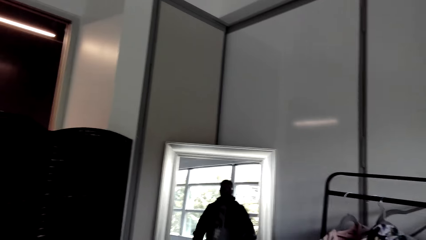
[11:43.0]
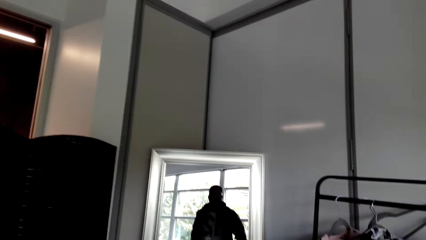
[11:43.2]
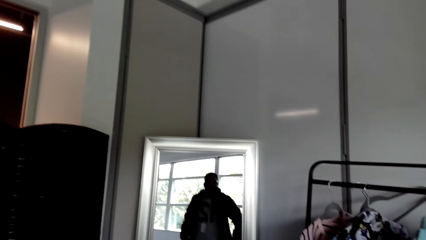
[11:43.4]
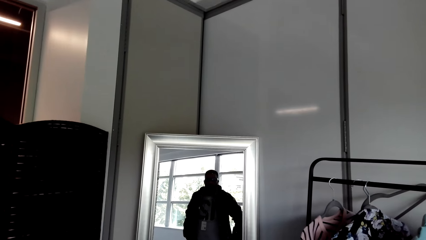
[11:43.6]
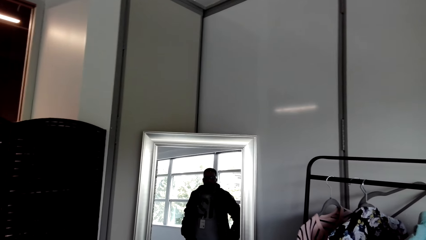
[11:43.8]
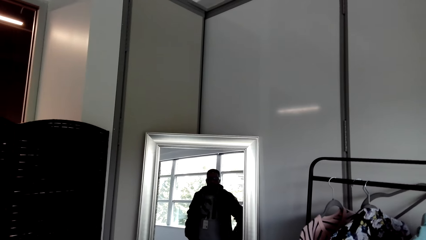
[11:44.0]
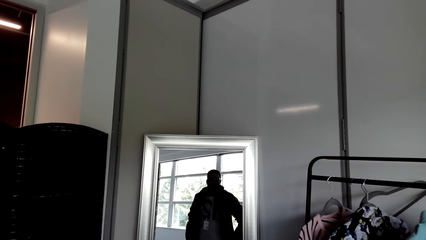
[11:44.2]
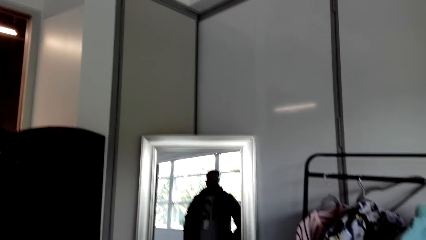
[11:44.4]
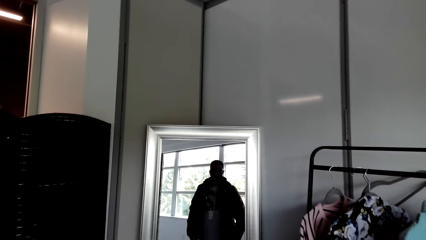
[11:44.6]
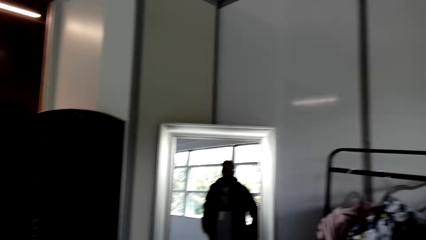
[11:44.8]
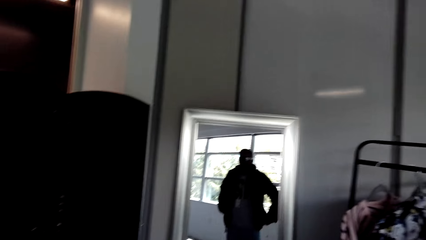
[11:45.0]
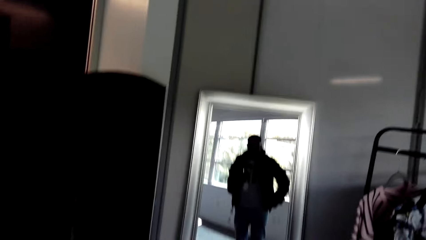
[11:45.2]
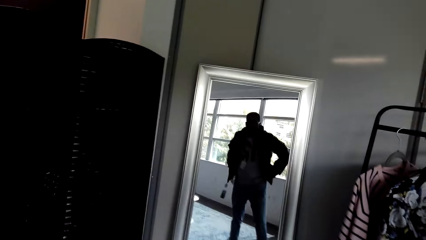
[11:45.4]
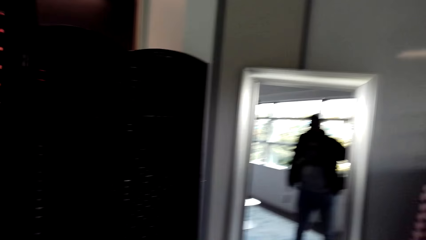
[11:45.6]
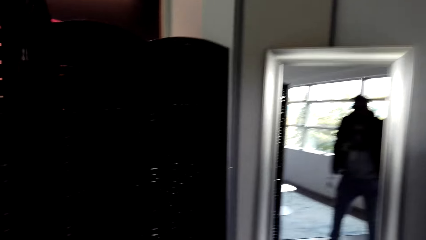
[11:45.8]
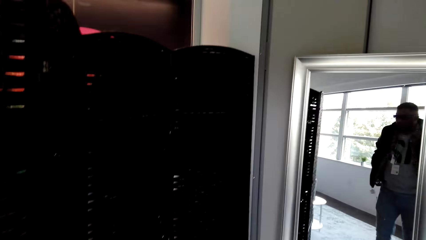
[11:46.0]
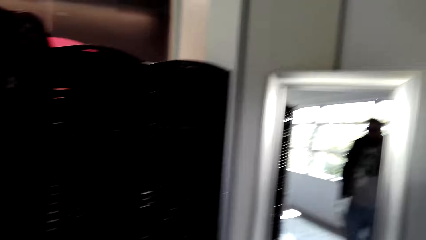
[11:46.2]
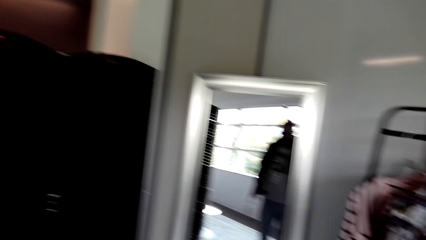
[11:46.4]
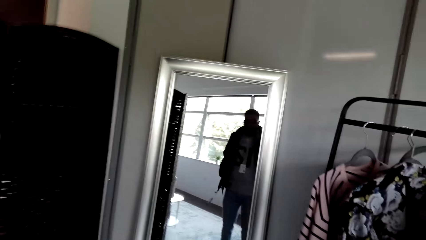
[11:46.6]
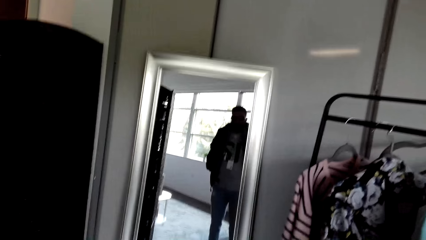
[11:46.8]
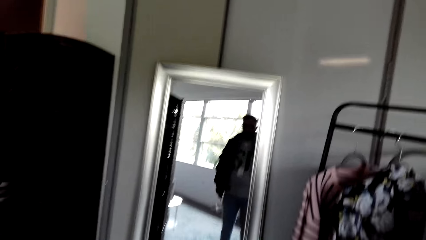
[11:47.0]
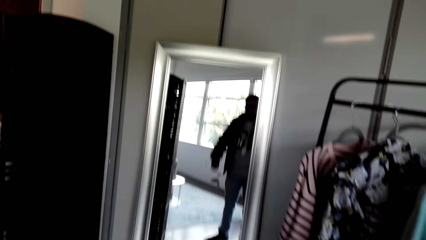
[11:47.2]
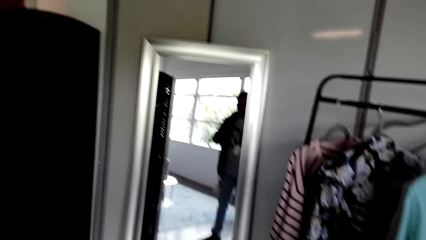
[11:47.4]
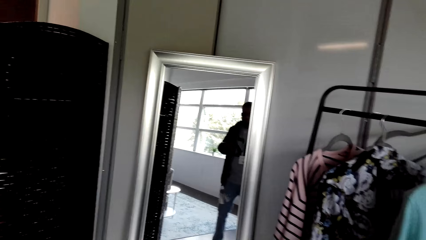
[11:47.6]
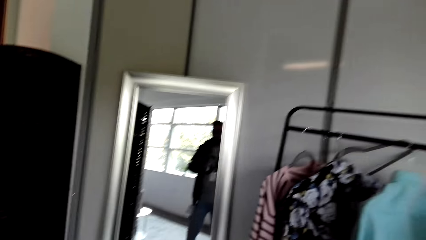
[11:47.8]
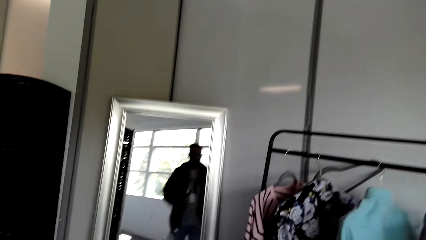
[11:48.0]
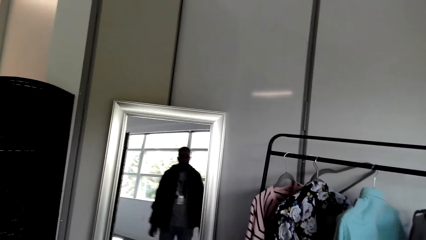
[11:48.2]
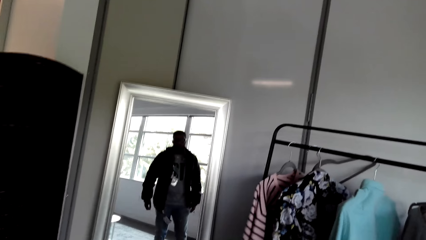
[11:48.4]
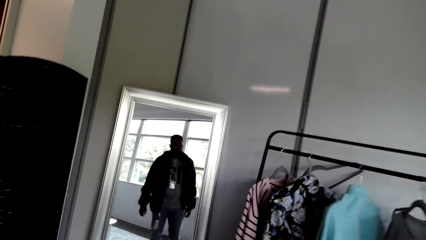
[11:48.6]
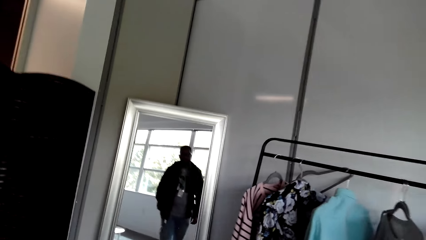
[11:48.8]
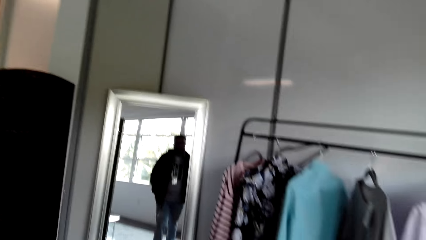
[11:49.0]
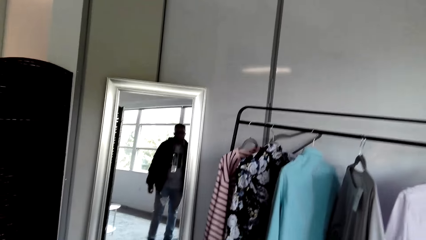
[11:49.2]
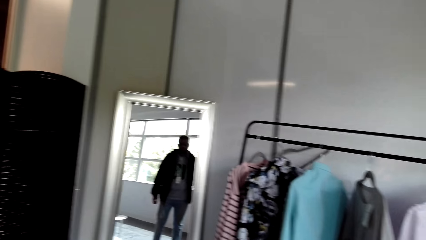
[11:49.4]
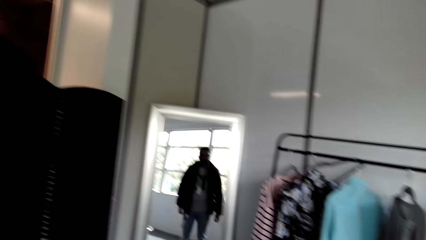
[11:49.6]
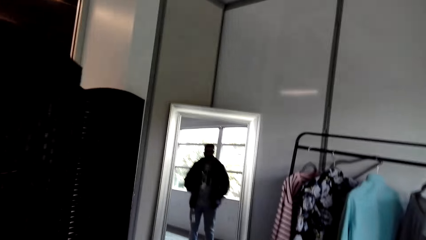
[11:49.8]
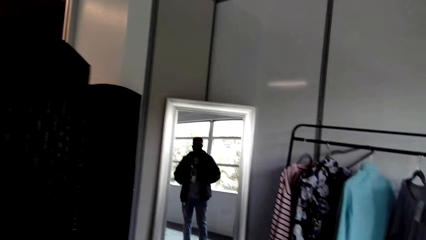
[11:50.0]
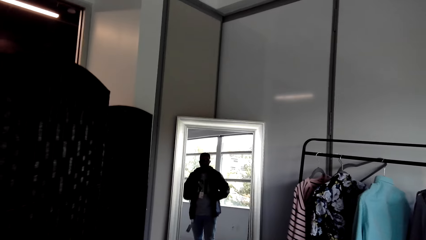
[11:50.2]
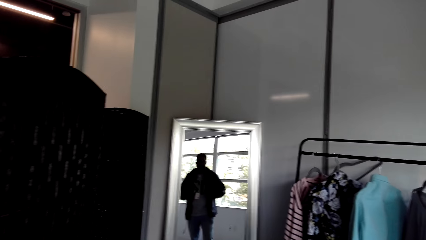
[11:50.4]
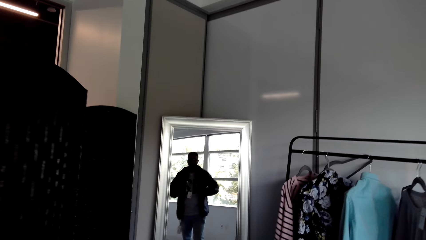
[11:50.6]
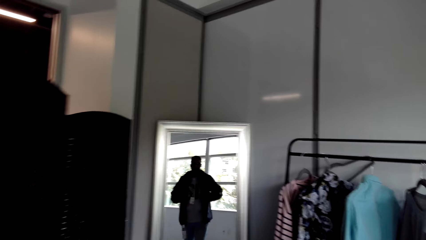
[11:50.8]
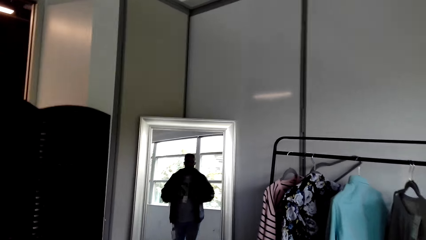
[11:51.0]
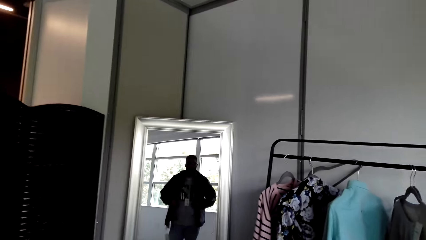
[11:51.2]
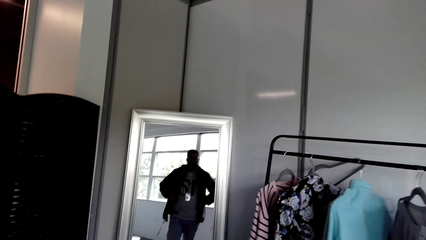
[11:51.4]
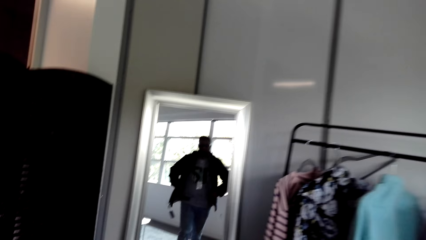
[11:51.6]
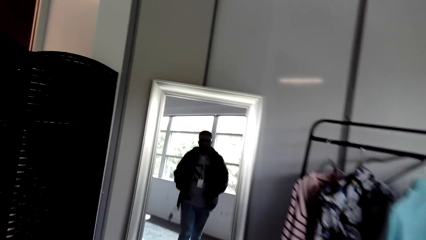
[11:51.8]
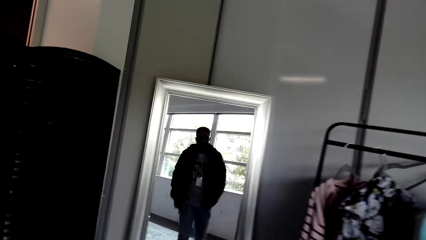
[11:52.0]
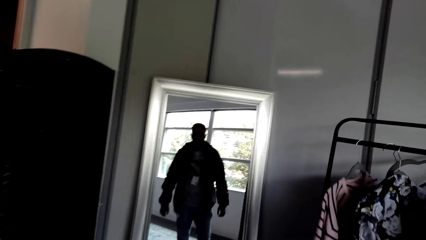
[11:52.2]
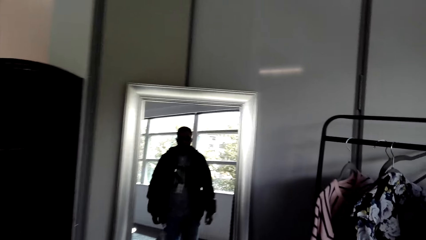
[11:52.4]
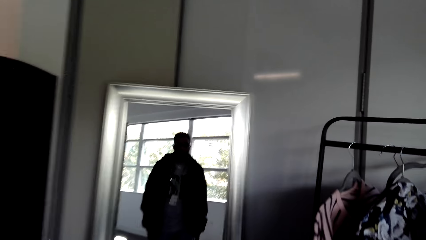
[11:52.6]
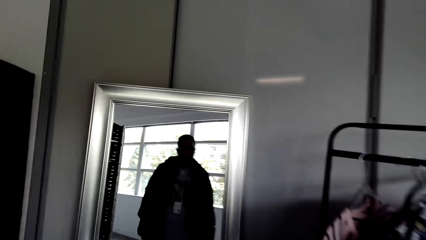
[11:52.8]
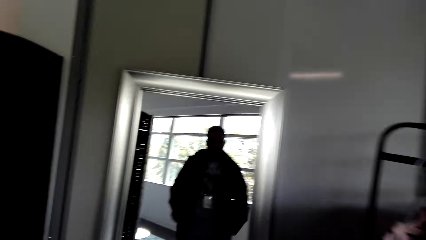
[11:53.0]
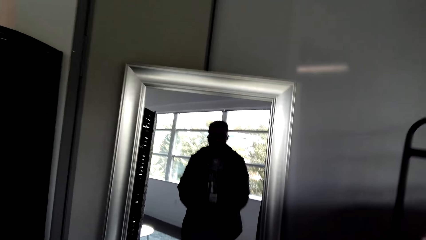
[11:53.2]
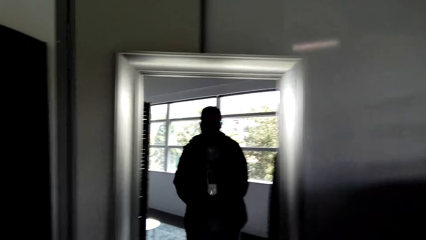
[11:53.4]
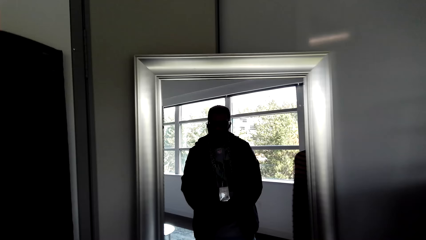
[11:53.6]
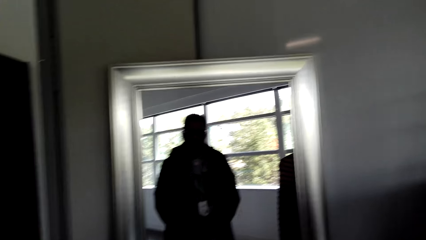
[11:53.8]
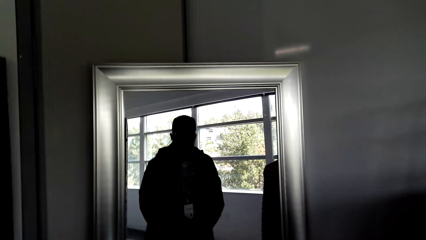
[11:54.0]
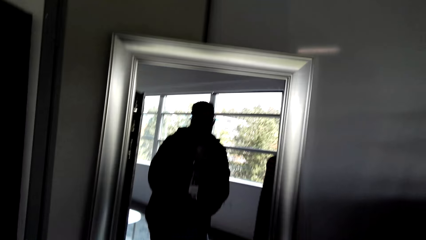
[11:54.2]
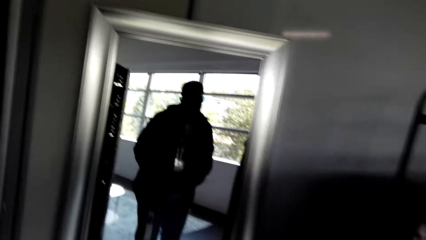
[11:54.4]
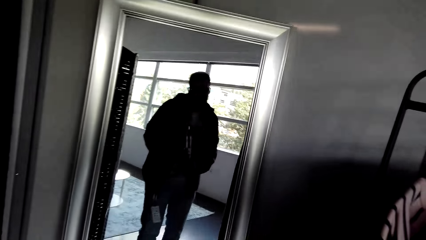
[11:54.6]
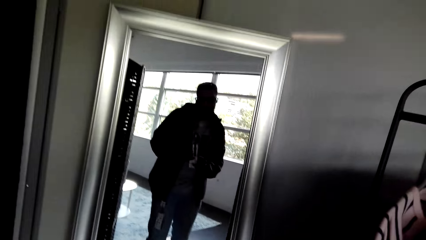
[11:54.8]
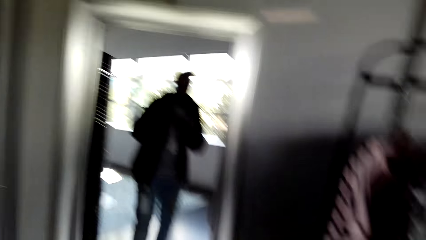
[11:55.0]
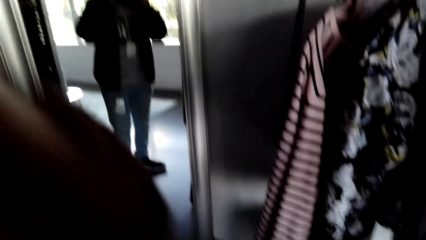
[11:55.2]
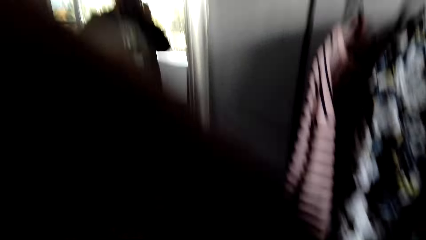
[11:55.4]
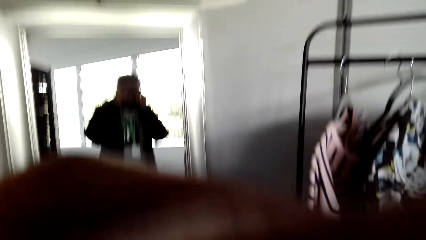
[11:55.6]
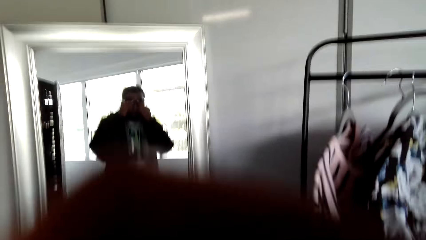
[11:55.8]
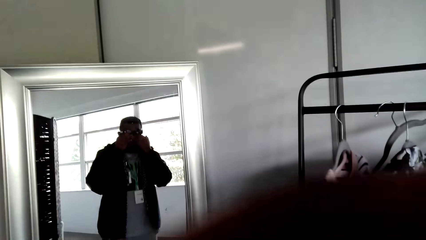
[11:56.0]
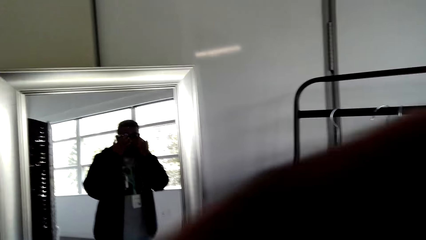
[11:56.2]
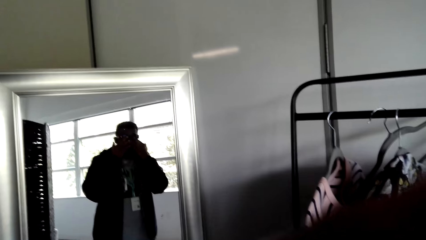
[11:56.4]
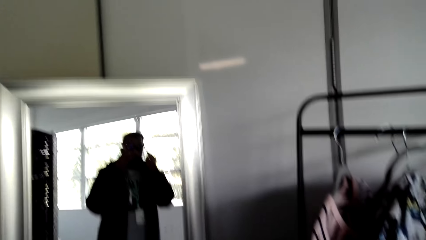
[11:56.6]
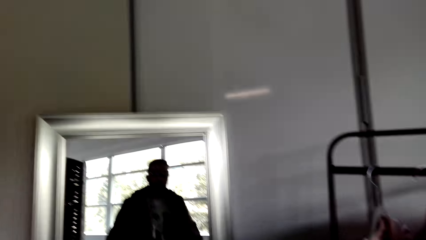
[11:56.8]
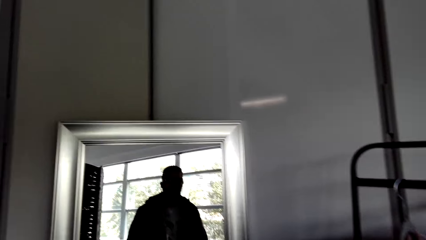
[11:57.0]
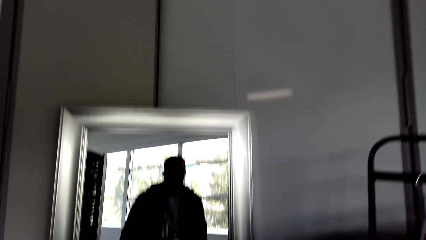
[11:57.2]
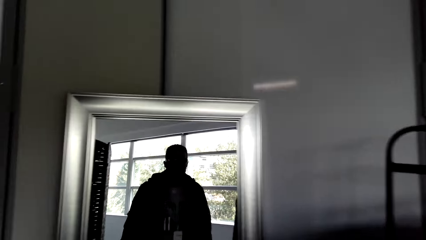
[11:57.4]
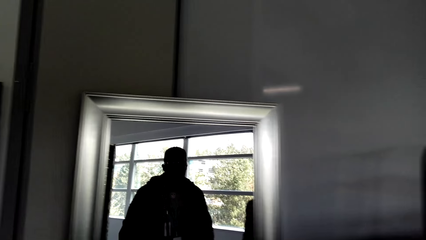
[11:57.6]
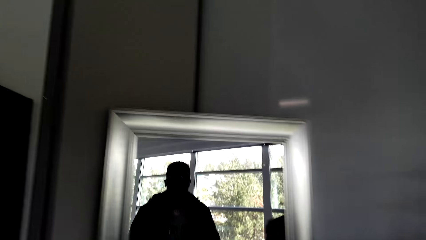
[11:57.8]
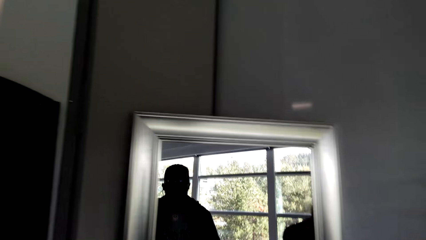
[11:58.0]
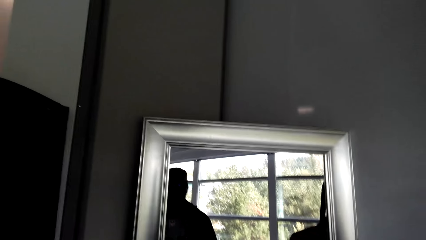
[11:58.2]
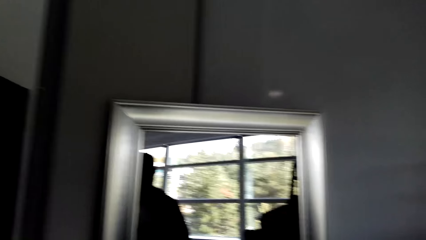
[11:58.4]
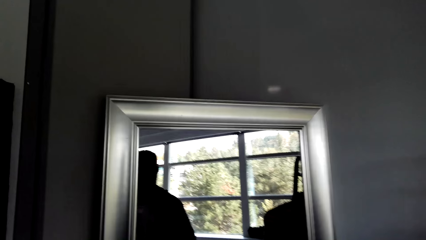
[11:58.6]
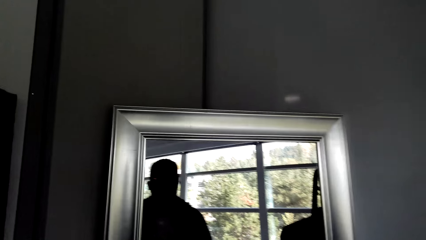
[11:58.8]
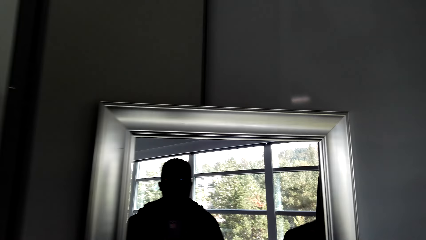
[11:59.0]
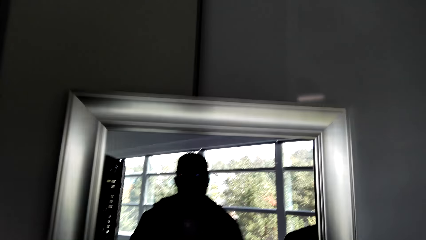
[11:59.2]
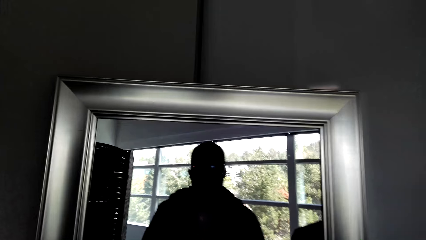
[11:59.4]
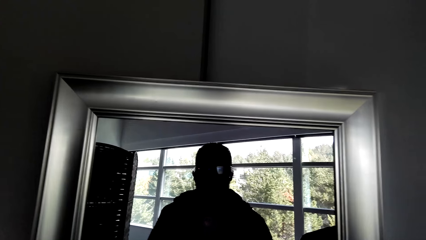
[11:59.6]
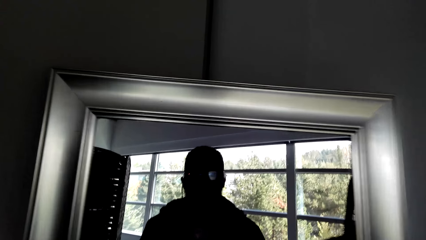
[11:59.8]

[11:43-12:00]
The camera wearer holds his waist. He looks at the mirror. He lifts both hands. He makes a turn. He makes a step. He pulls the jacket. He walks toward the mirror. He lifts both hands. He holds the camera. He scrapes the glasses. He drops both hands. He walks toward the mirror.
